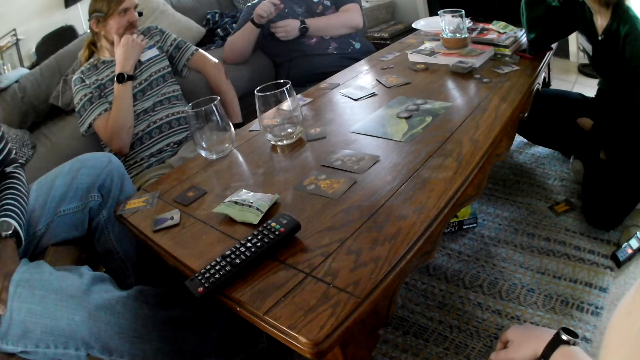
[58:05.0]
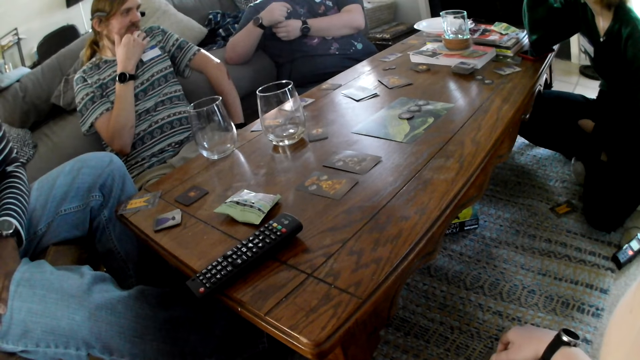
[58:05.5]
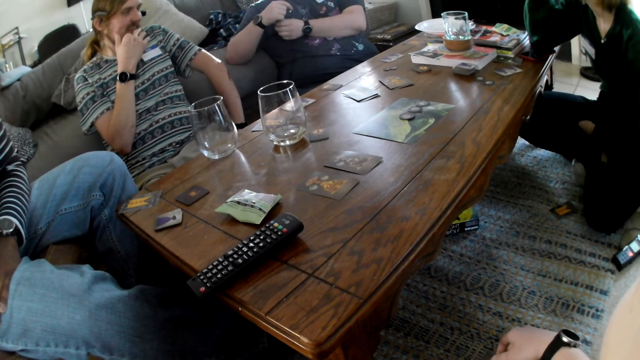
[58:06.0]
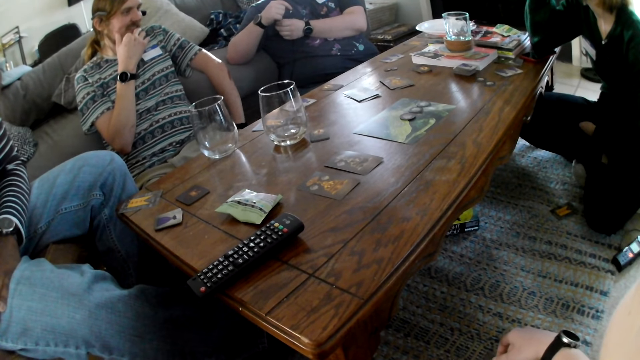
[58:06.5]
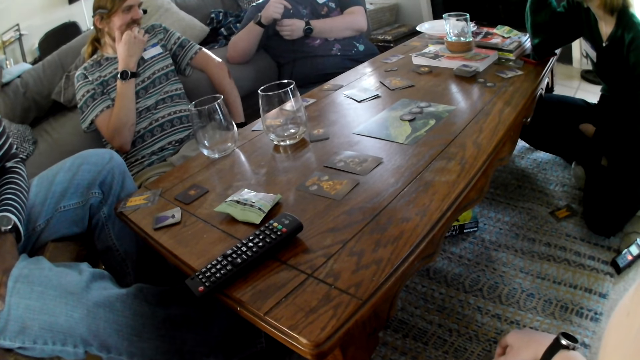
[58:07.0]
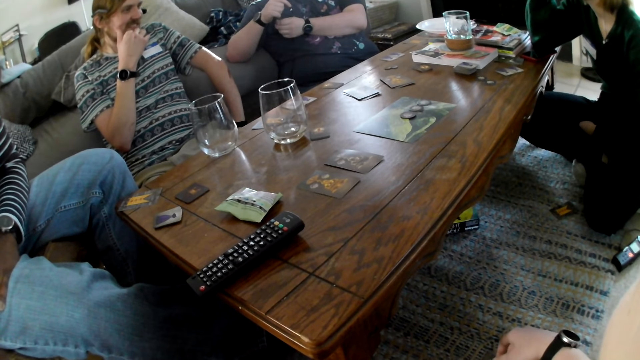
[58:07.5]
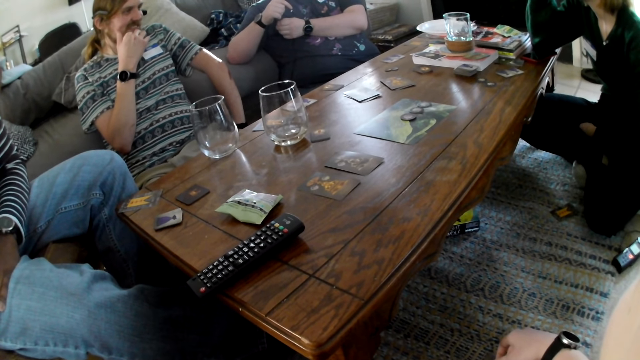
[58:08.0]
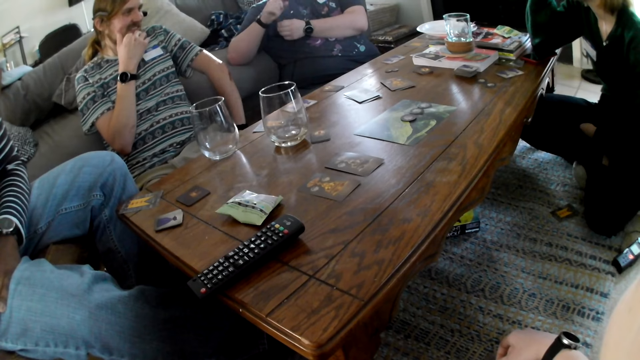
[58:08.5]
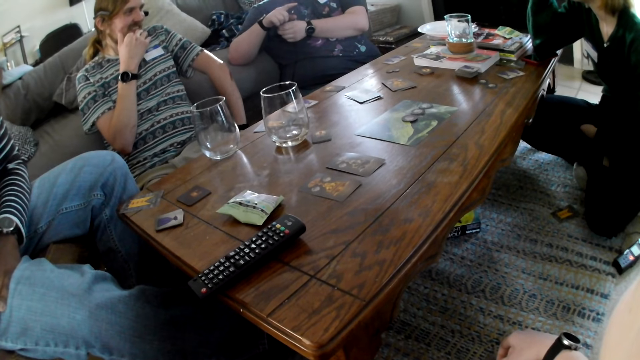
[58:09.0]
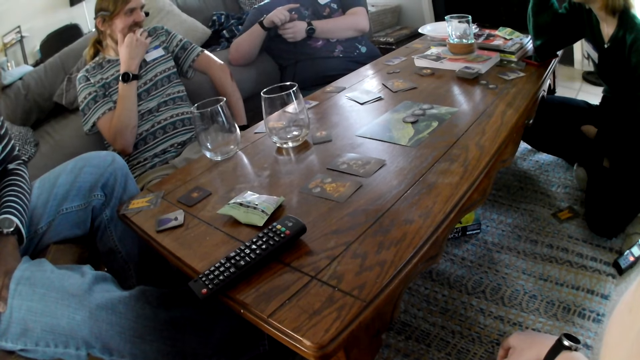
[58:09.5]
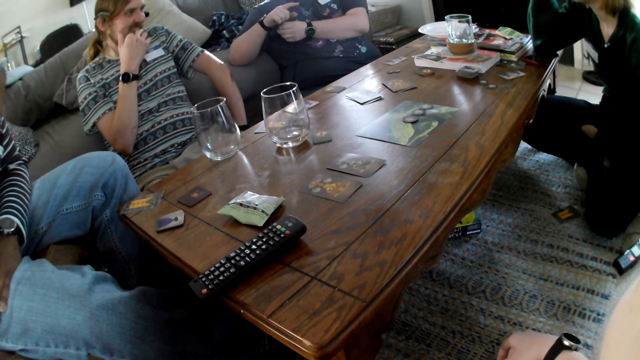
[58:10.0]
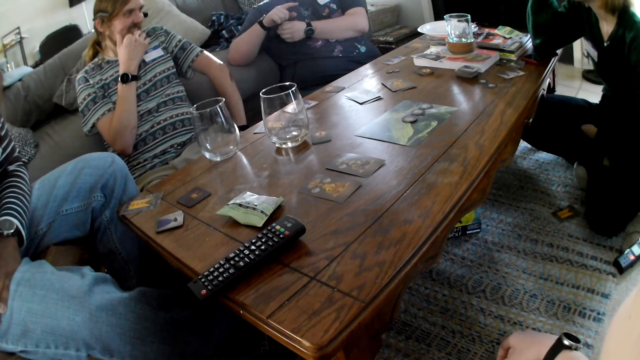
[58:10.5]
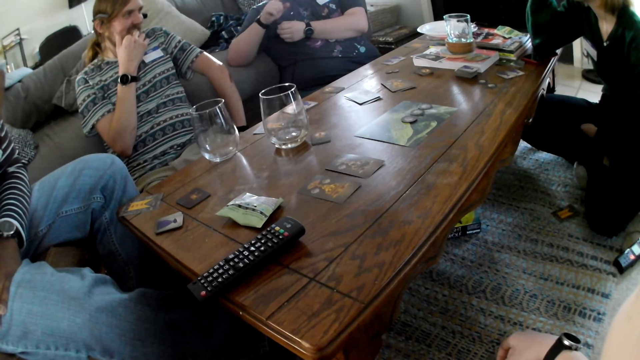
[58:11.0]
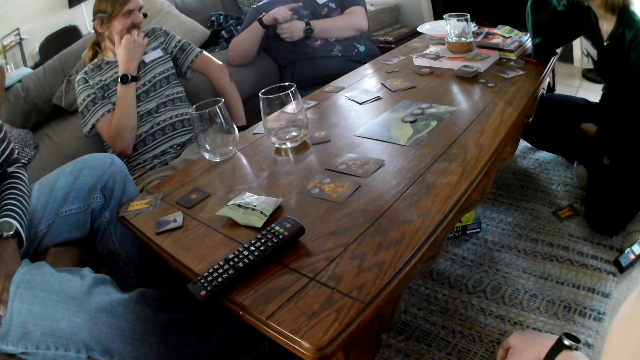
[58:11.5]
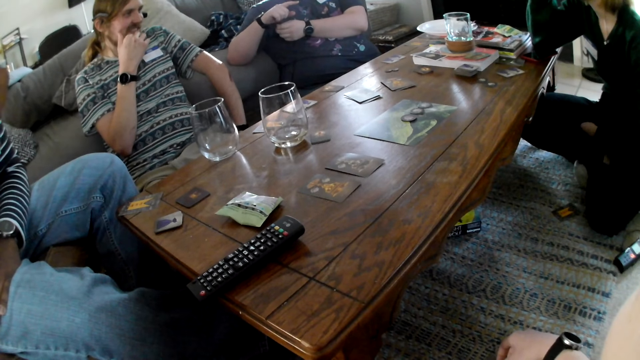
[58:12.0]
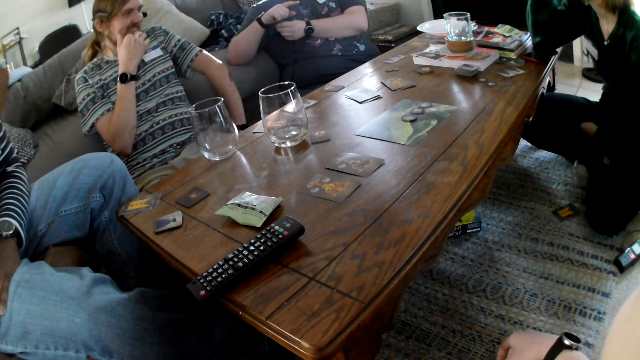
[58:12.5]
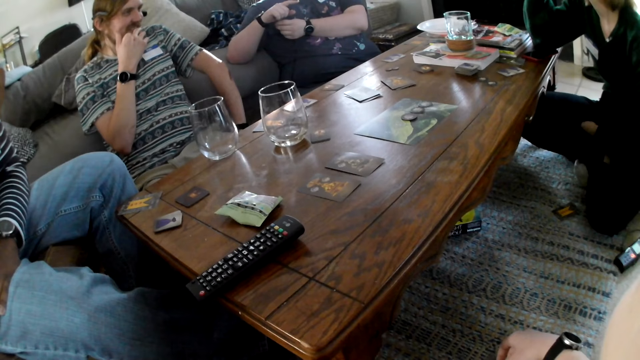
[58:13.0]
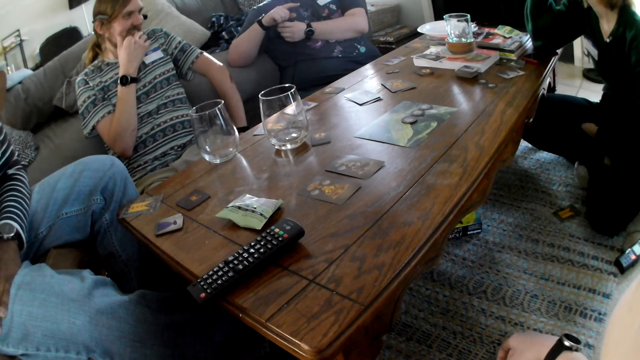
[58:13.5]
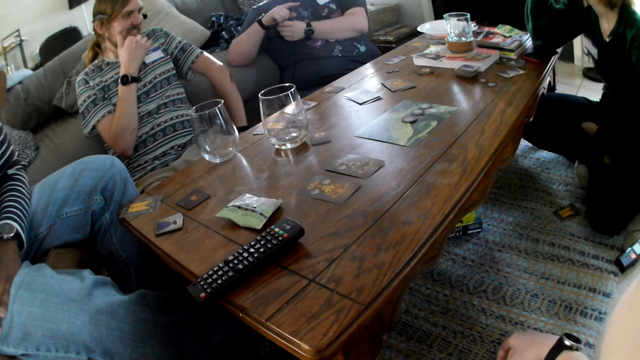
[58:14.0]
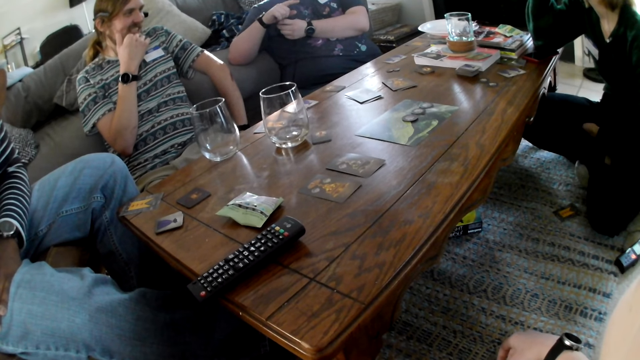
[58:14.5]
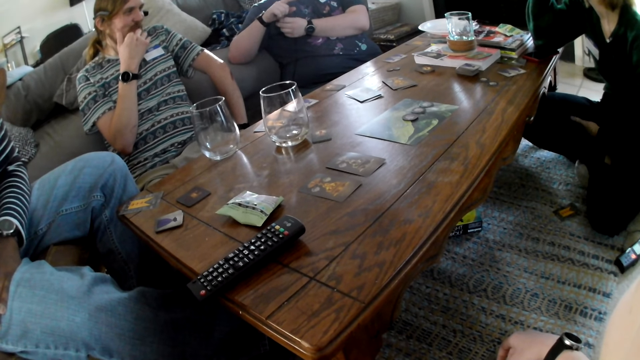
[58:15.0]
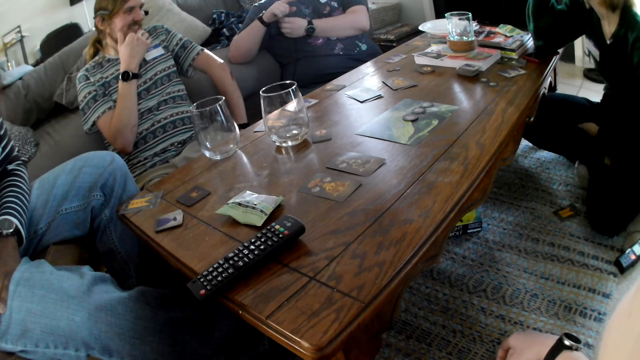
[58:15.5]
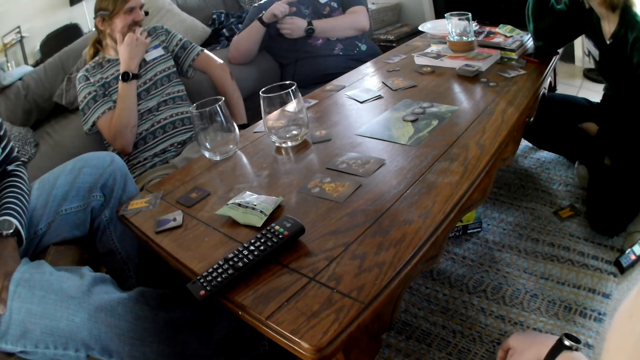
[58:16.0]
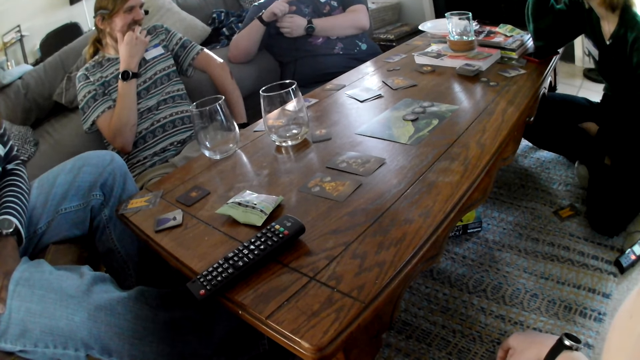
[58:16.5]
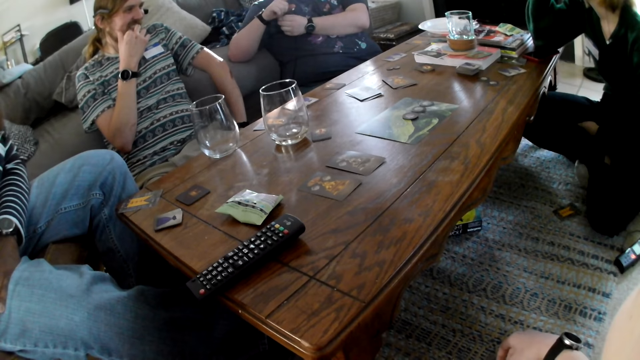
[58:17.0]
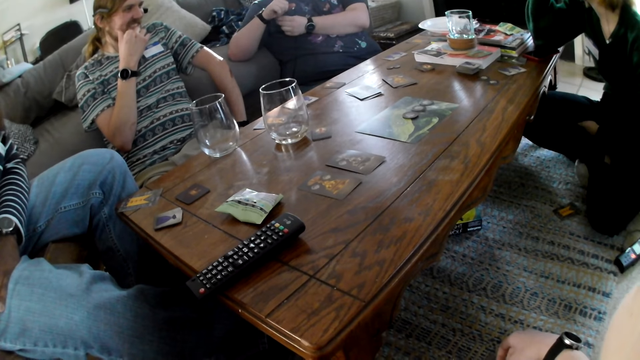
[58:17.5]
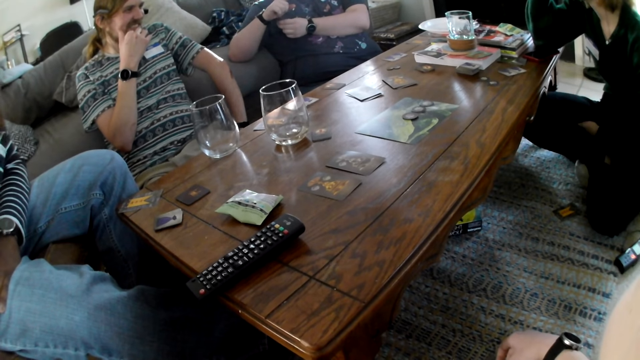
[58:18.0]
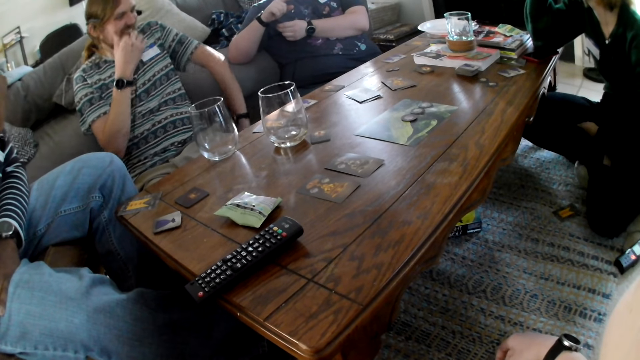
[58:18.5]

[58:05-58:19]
The camera wearer looks at the table. They look at the table again.

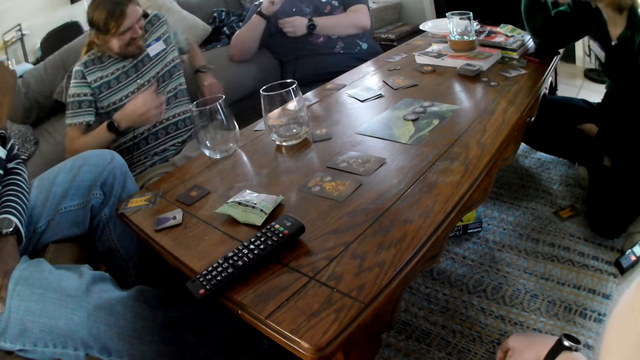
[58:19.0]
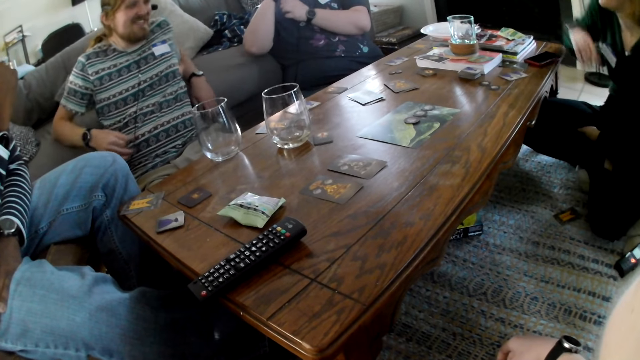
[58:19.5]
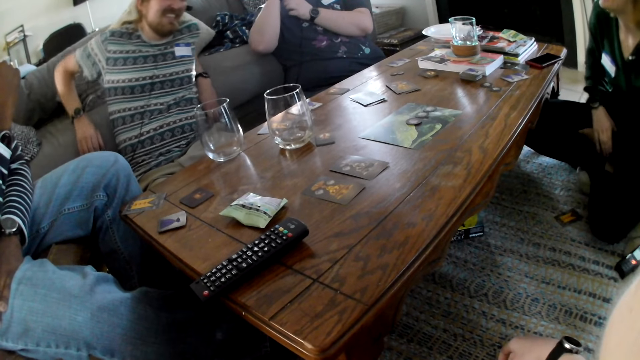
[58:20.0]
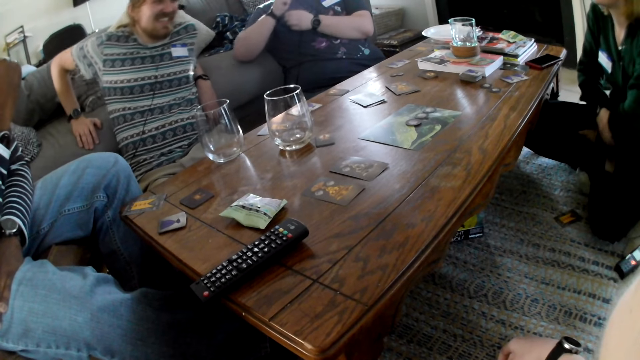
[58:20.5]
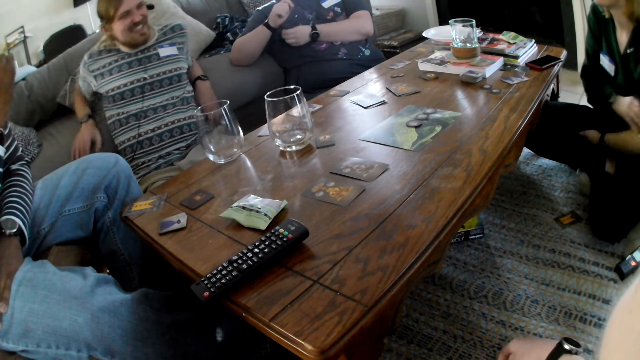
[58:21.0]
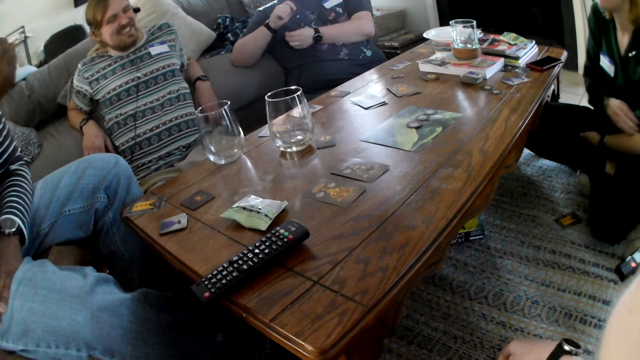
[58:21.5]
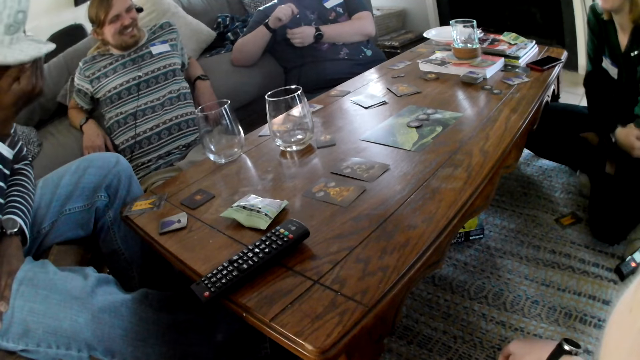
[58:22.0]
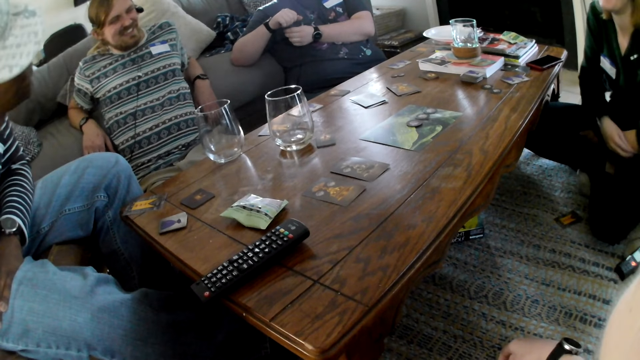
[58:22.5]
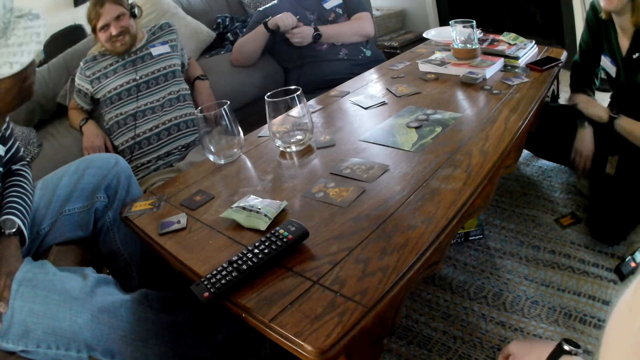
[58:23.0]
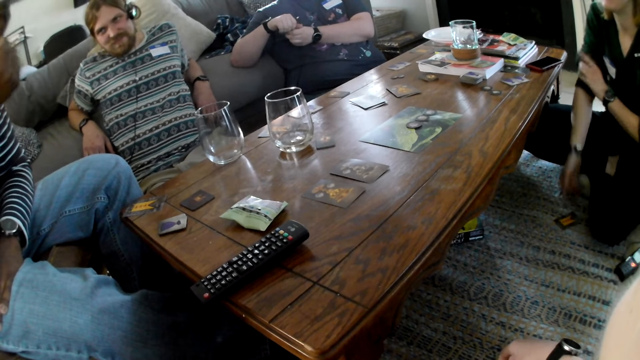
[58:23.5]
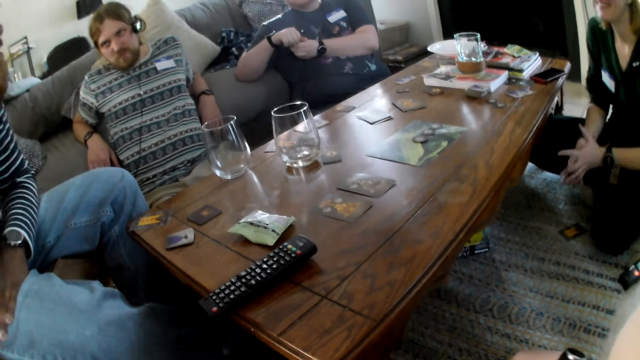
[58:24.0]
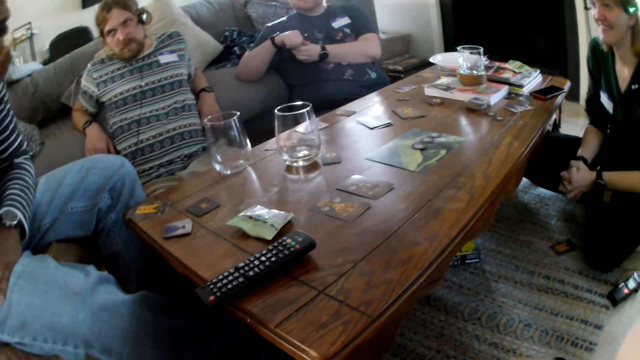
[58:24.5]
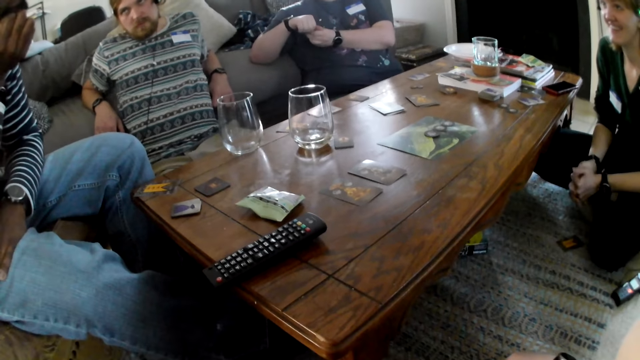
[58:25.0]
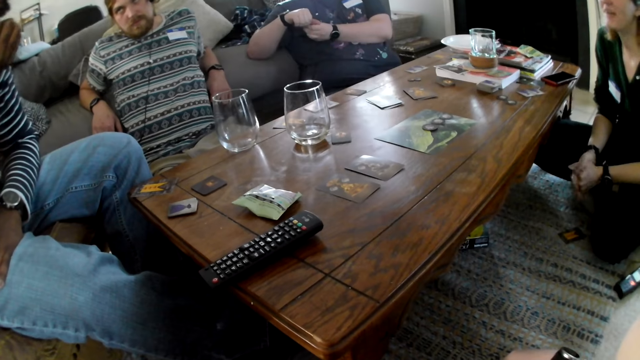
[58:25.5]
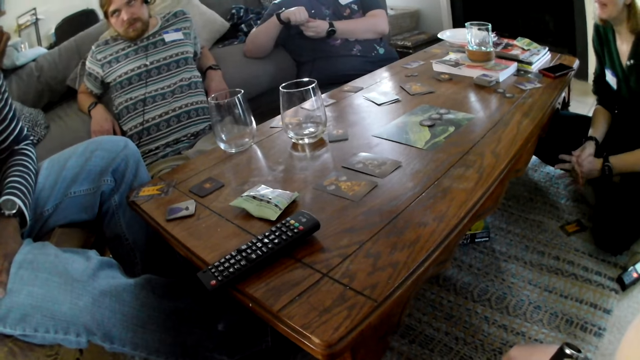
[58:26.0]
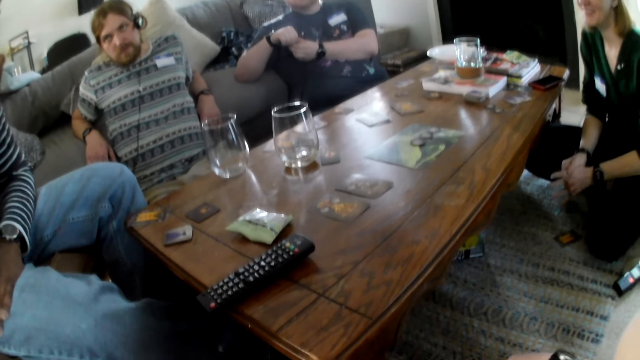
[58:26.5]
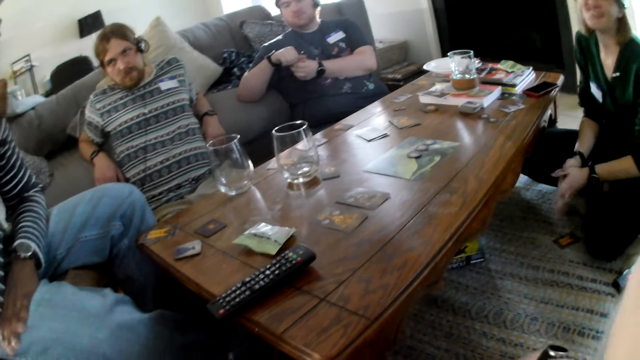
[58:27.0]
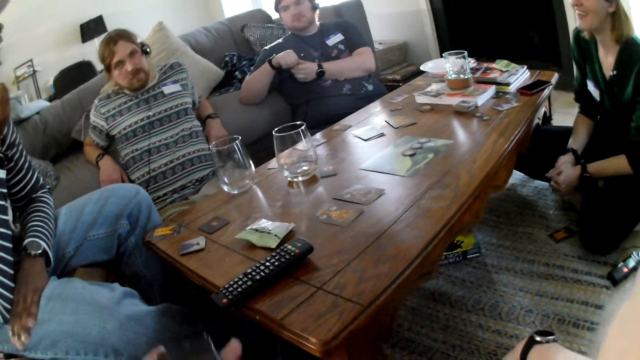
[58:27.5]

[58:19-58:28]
A woman adjusts the left sleeve of her blouse with her right hand and adjusts the right sleeve of her blouse with her left hand. The camera wearer looks at the table.
